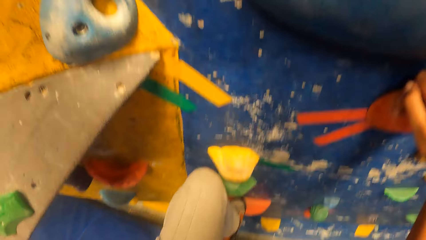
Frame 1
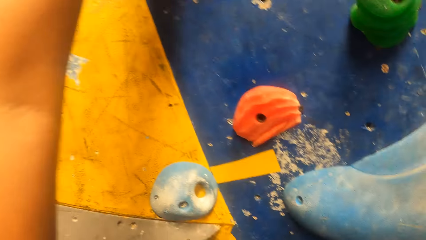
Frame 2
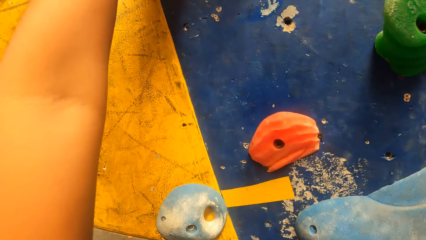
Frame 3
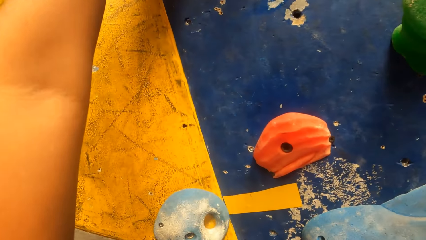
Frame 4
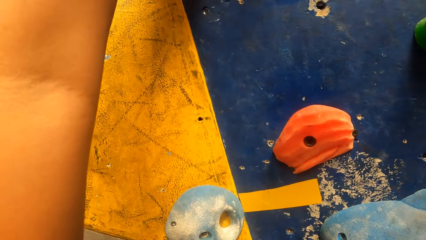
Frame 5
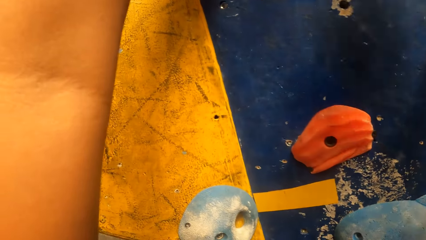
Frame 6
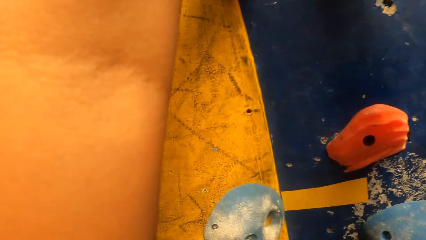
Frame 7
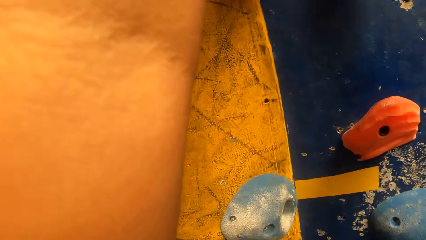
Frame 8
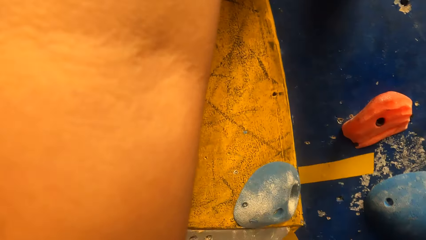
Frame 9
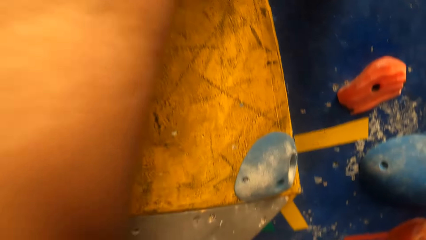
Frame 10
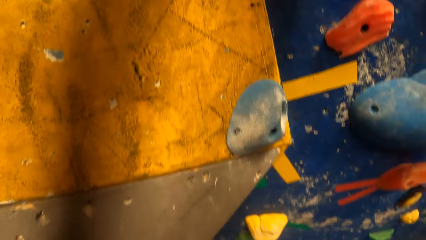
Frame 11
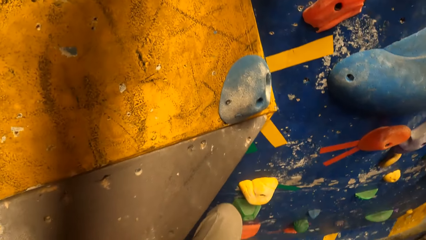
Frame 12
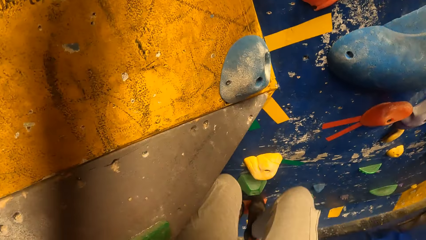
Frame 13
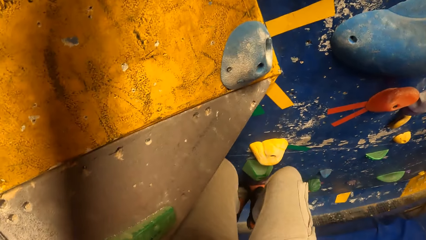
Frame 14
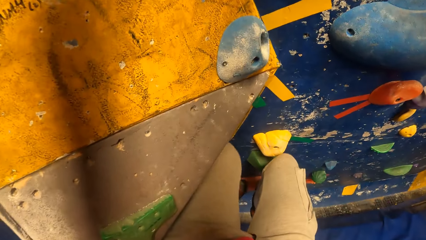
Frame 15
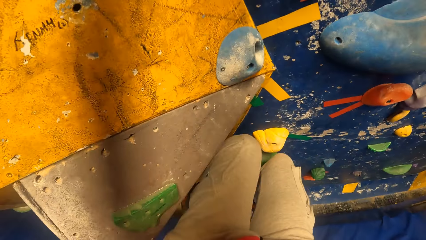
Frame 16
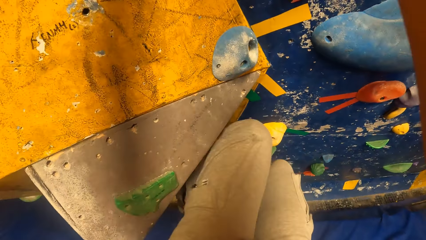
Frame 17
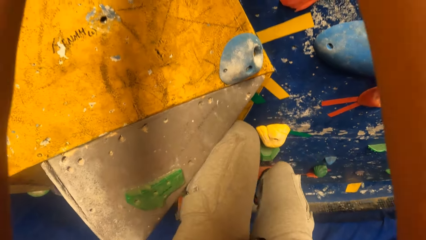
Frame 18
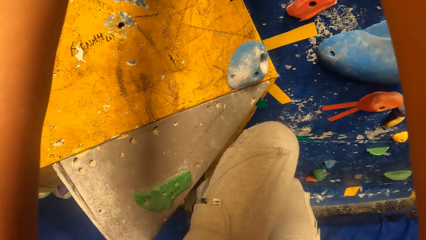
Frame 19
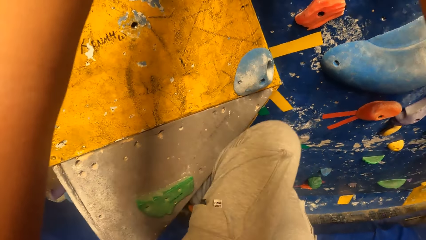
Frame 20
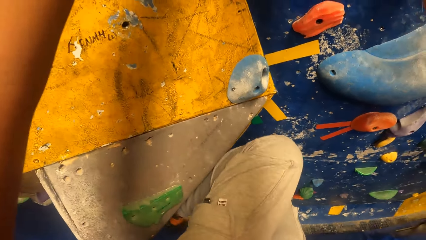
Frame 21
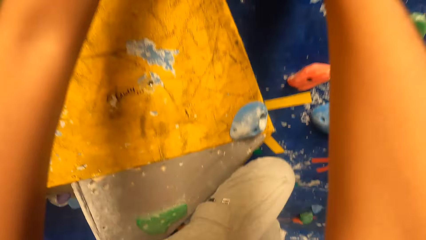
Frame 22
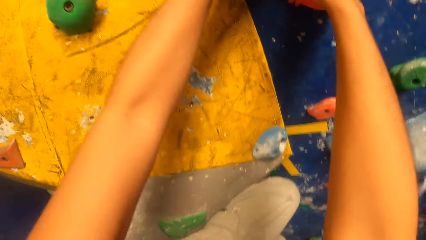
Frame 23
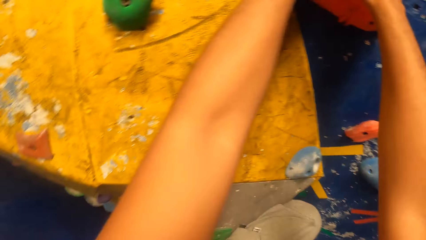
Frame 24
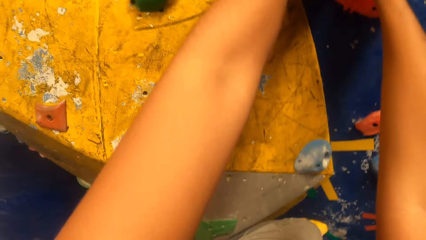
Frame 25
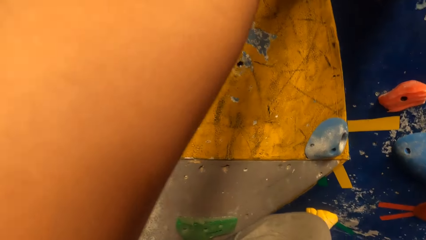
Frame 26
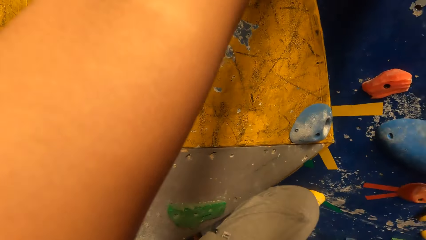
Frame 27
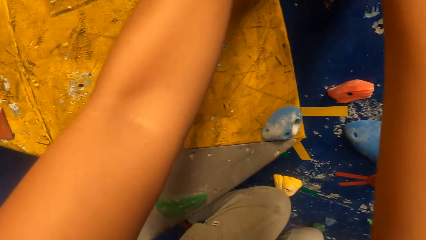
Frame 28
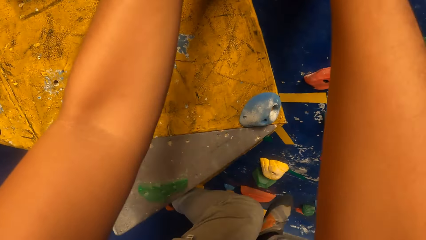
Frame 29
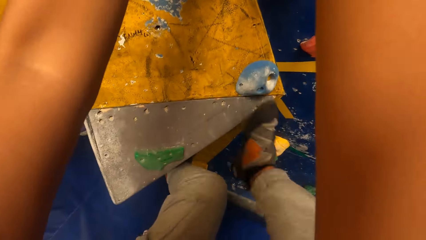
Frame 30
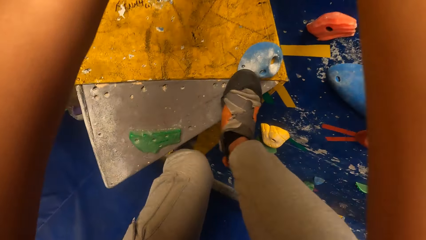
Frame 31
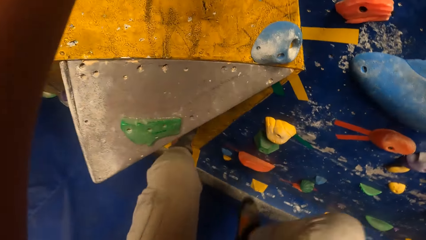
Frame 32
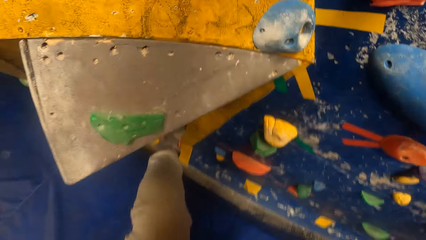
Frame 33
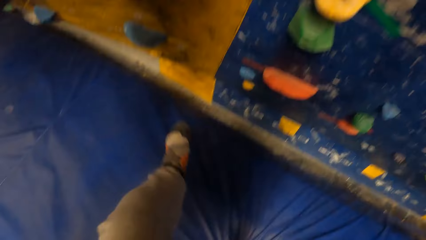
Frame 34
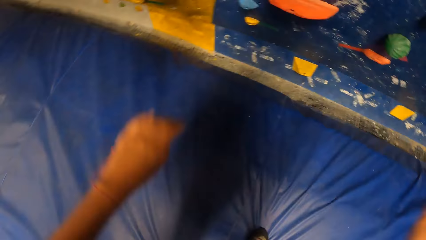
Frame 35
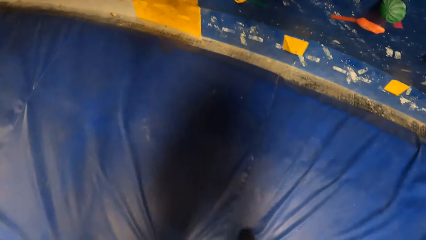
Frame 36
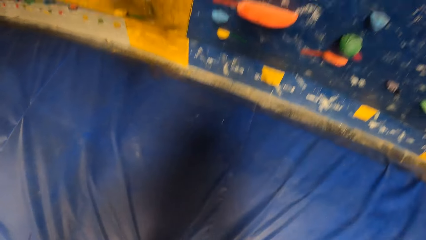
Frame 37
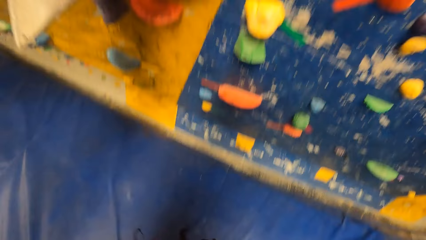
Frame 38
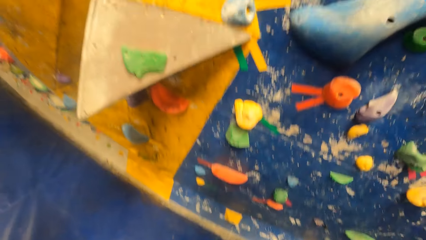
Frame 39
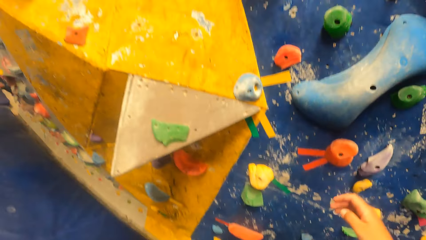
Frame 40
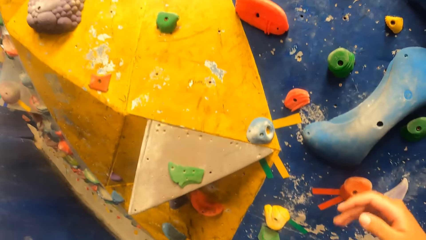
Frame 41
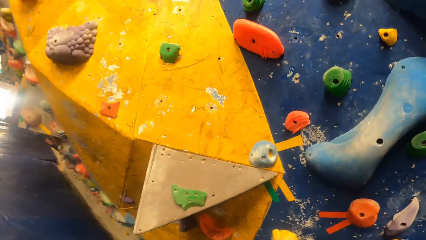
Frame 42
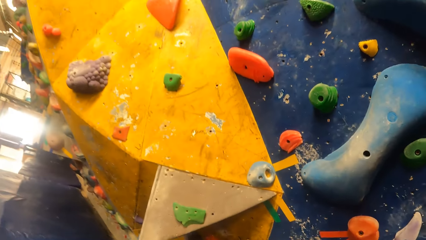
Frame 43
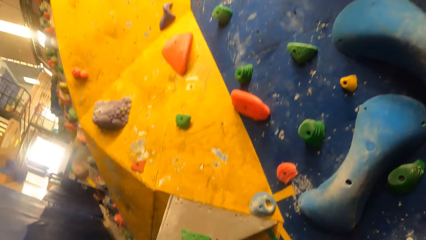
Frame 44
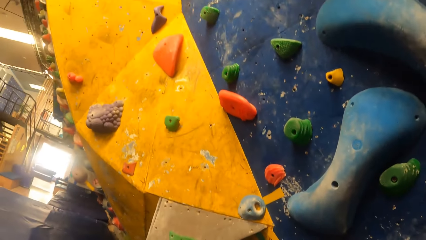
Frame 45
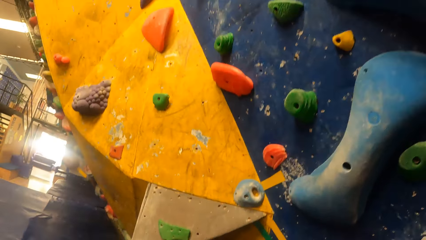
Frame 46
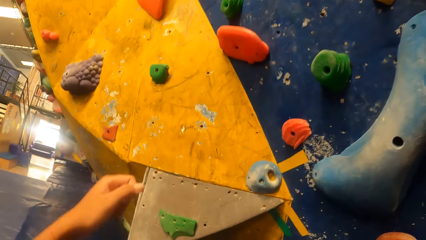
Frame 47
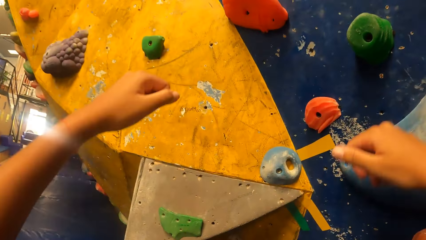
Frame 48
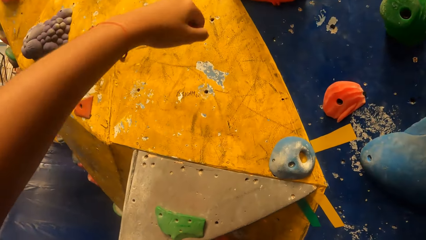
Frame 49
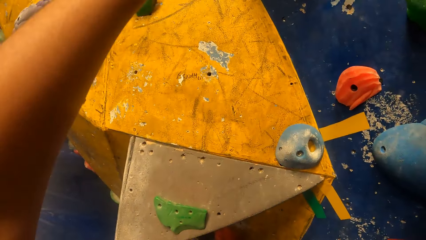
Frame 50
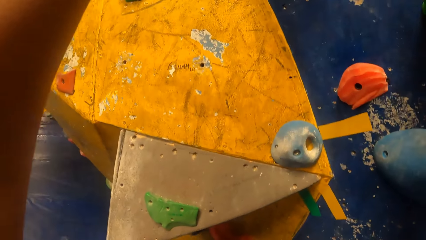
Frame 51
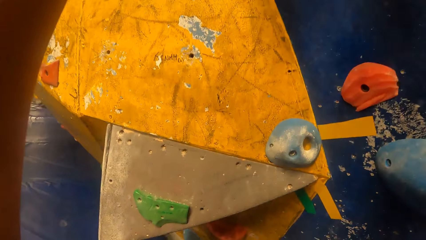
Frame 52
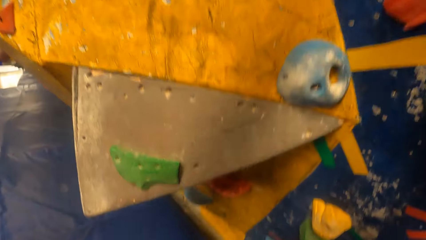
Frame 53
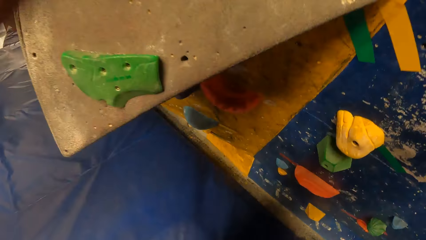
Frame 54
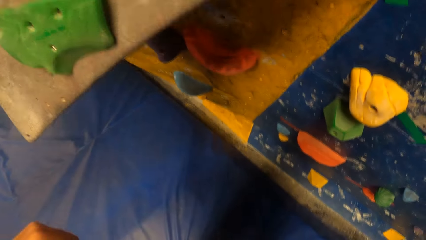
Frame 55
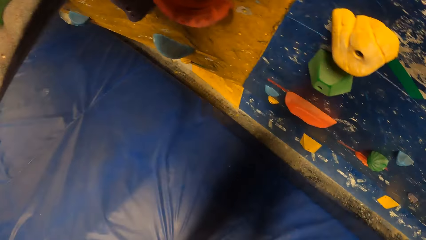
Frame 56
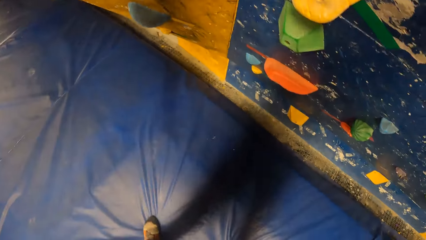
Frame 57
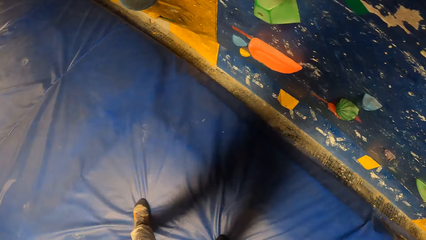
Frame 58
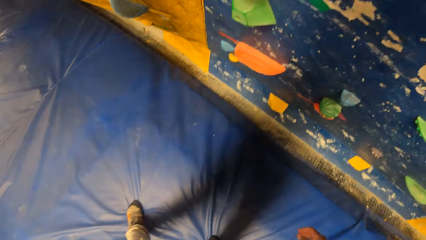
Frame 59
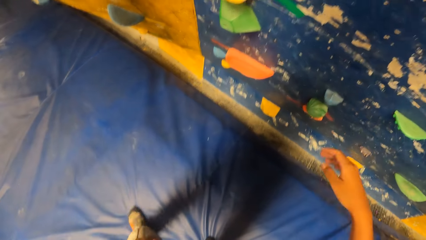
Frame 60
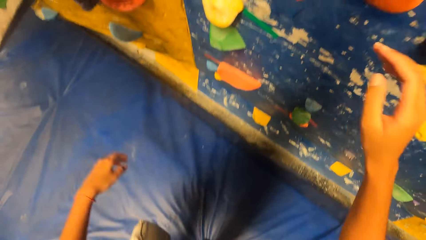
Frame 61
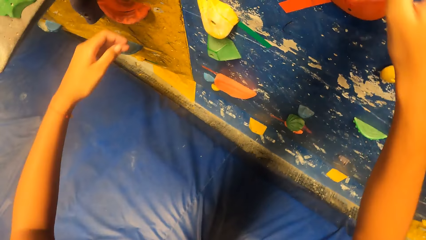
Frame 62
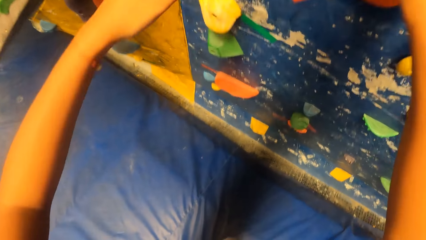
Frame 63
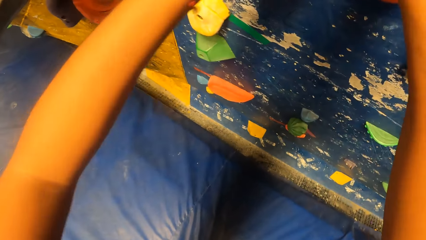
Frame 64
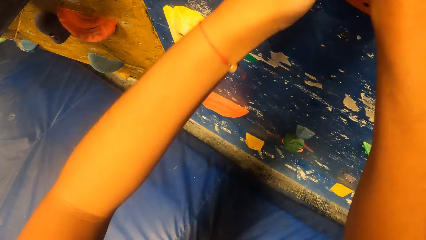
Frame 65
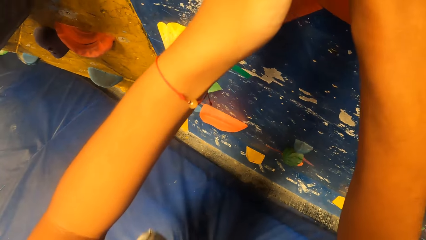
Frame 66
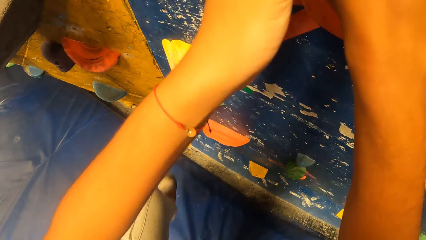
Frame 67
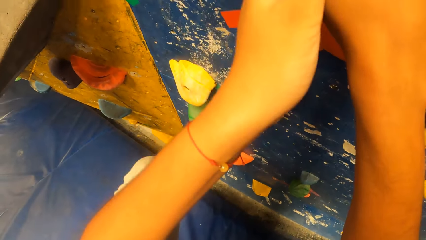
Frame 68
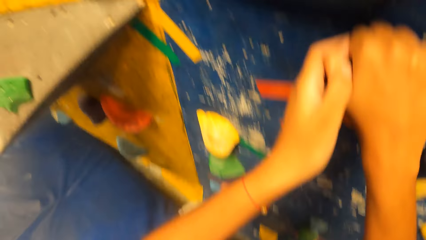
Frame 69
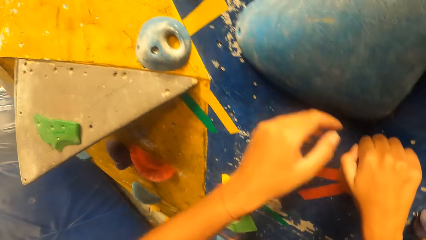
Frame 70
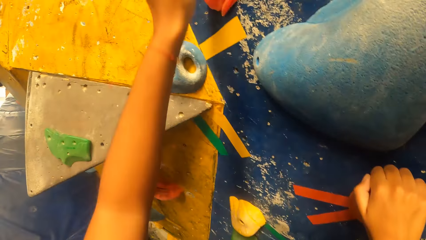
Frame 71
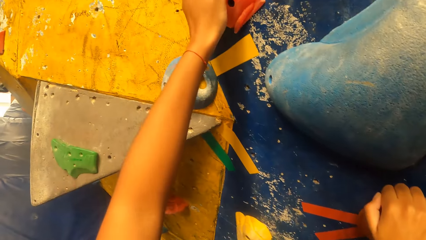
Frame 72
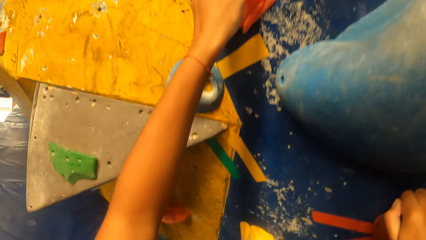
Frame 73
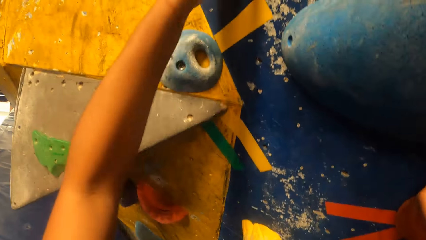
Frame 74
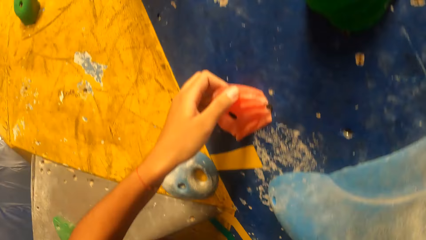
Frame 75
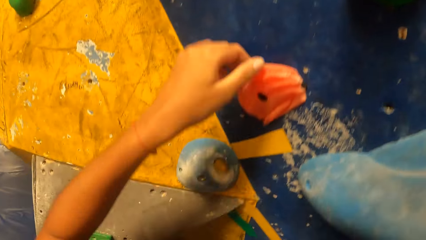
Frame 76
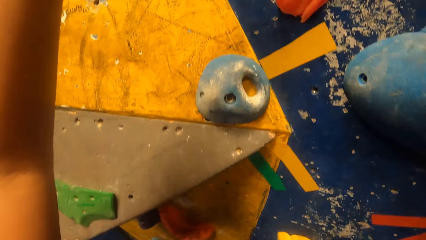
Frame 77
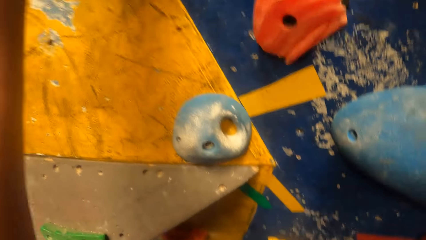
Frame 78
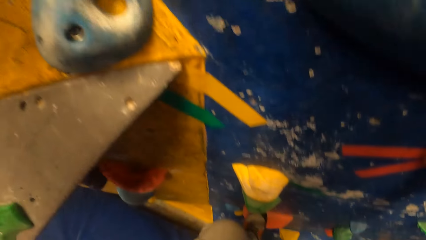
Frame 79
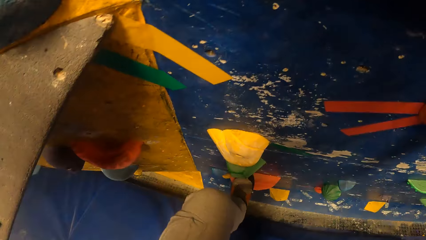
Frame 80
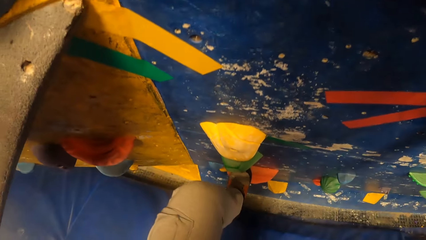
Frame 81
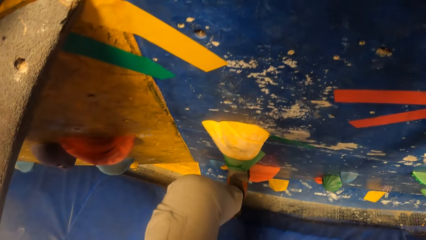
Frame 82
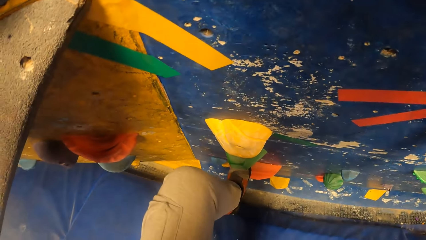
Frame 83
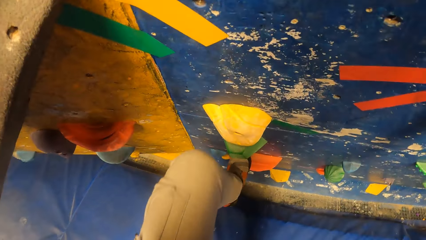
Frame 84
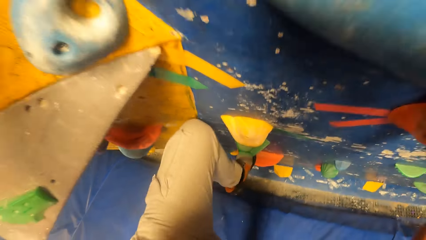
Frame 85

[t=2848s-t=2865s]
The camera wearer comes down from the bouldering wall. They hold an orange boulder with both hands. They climb the bouldering wall.
